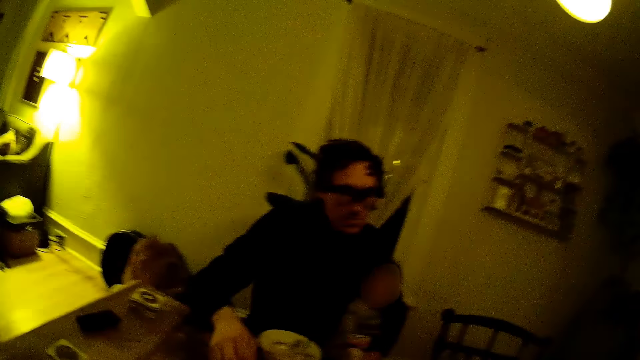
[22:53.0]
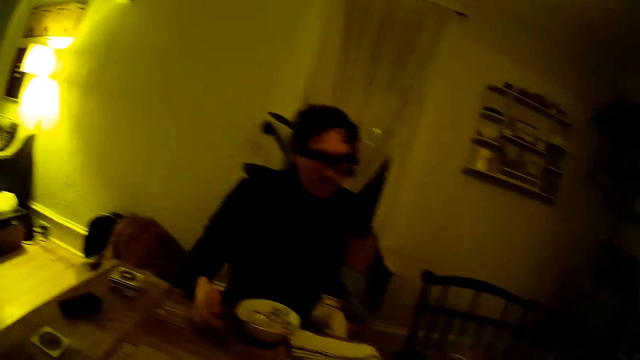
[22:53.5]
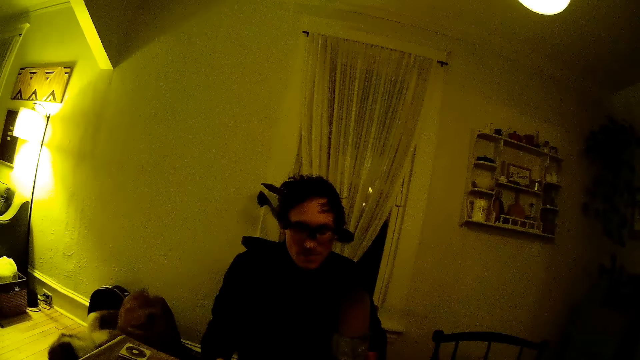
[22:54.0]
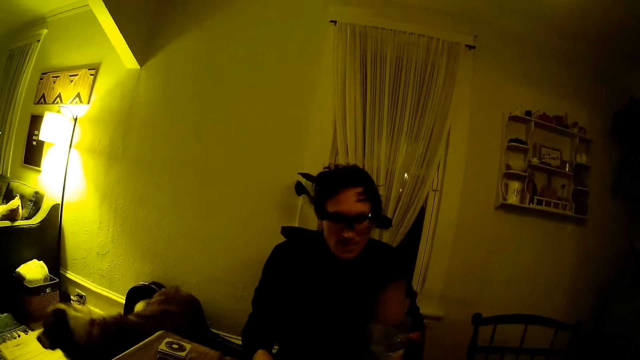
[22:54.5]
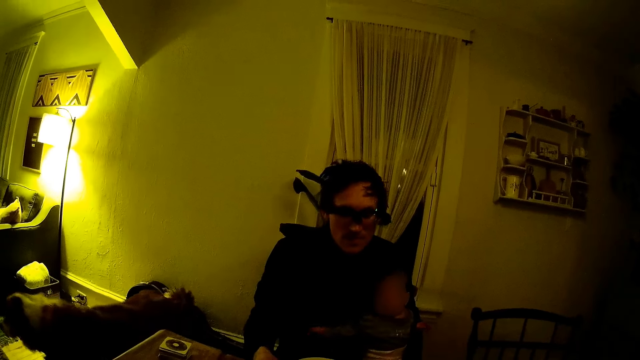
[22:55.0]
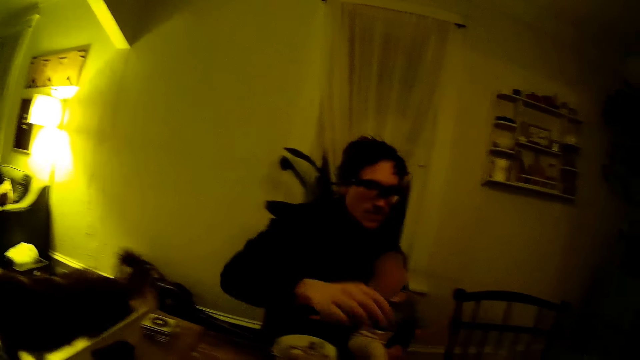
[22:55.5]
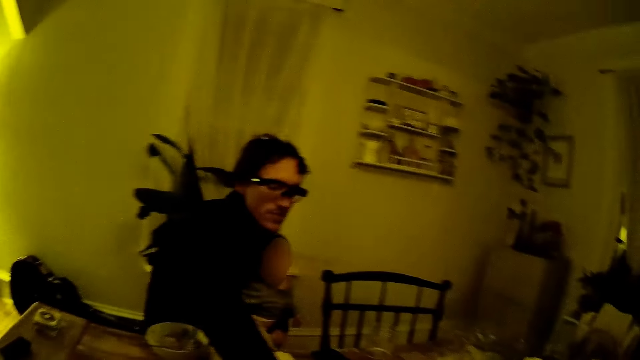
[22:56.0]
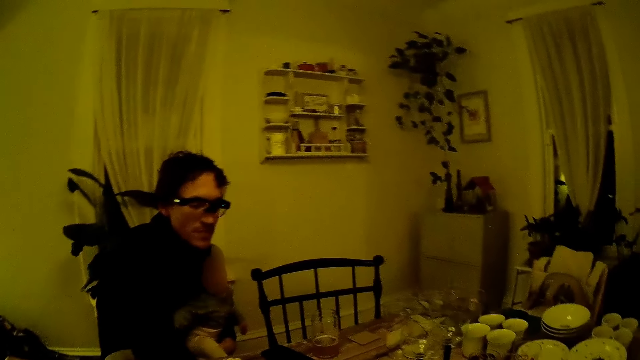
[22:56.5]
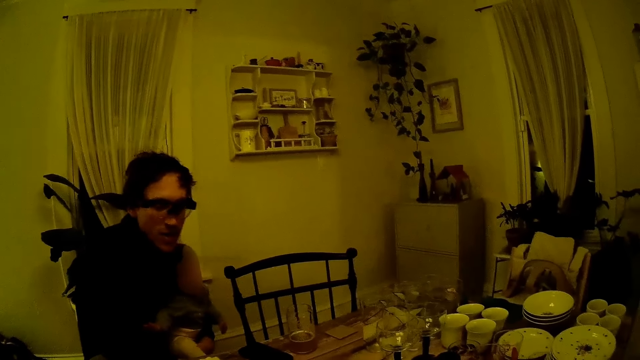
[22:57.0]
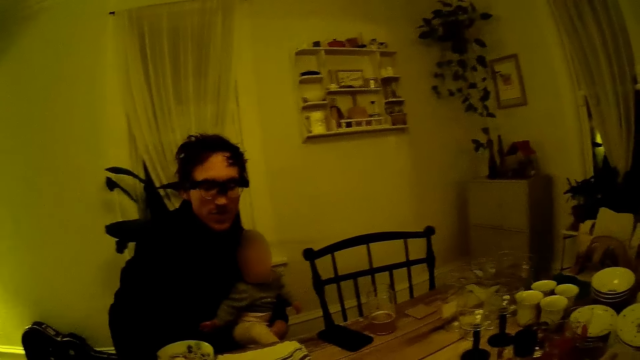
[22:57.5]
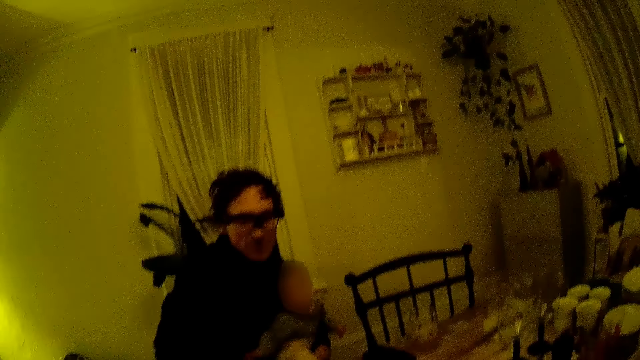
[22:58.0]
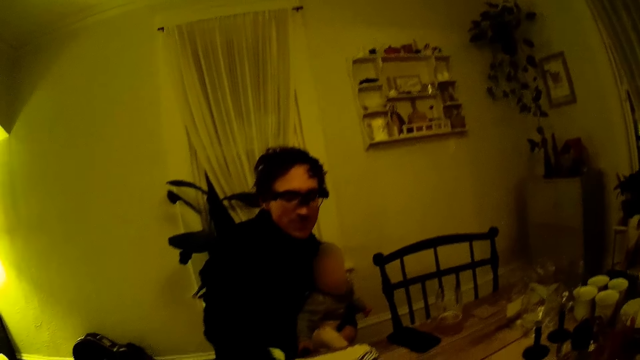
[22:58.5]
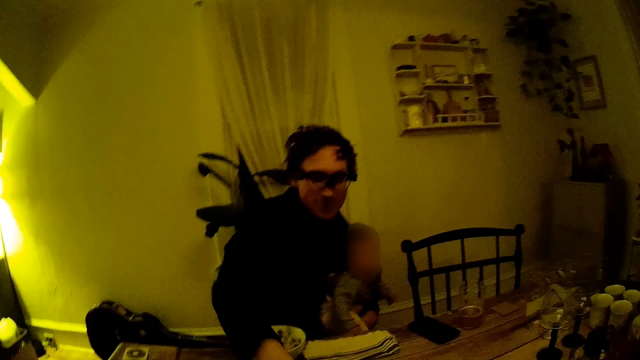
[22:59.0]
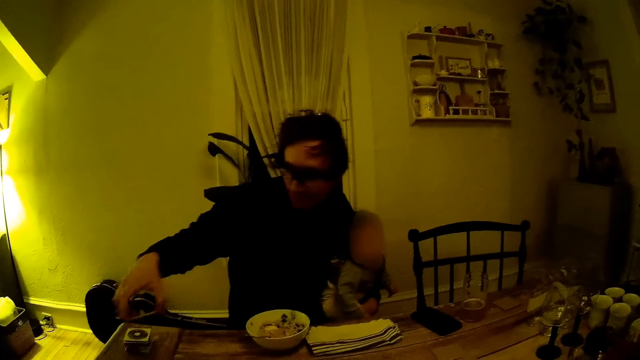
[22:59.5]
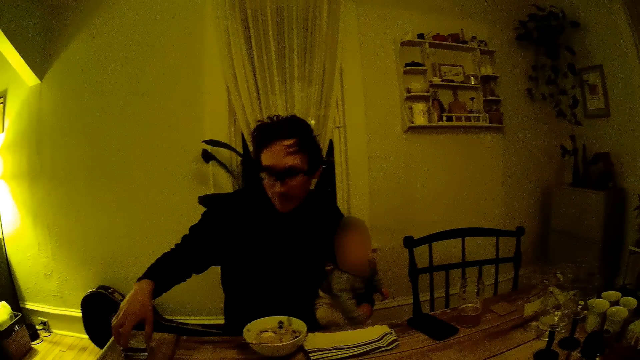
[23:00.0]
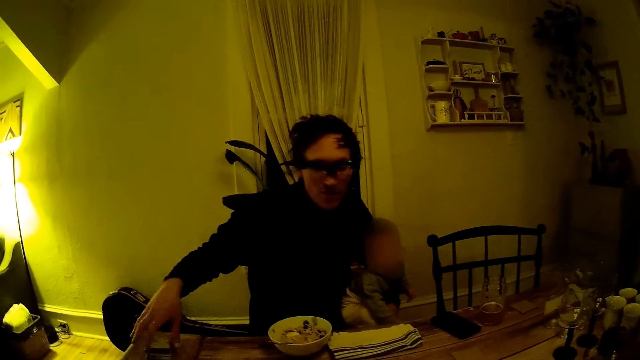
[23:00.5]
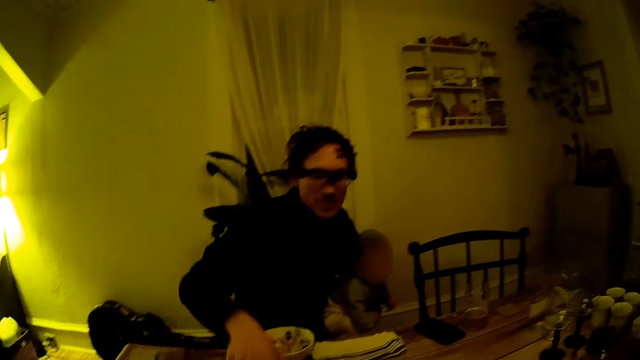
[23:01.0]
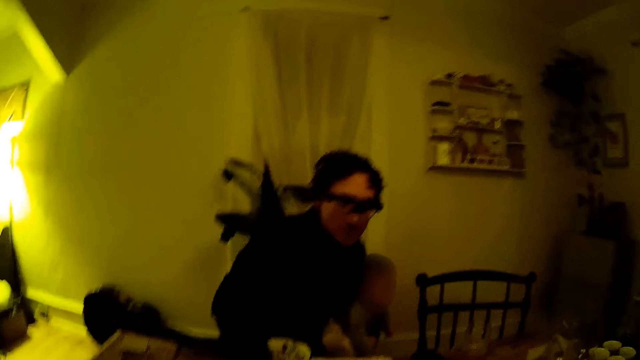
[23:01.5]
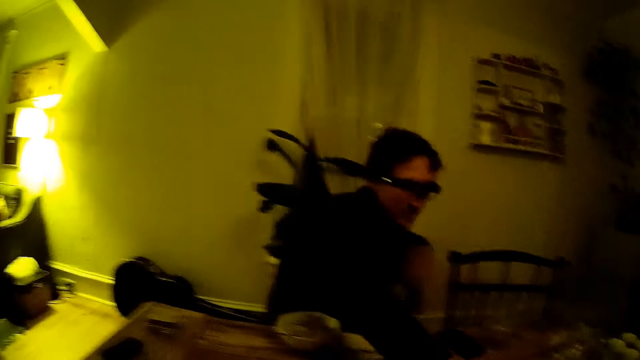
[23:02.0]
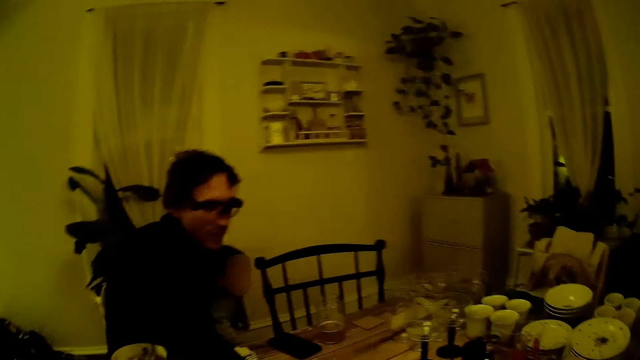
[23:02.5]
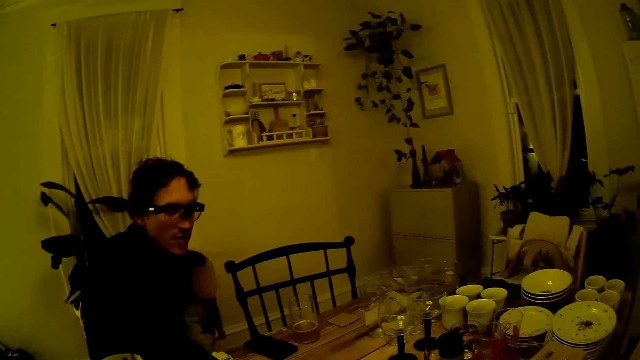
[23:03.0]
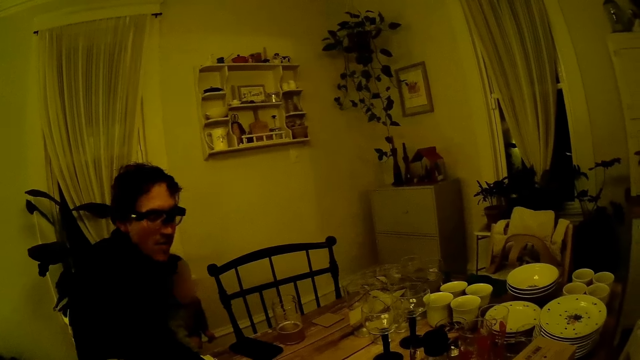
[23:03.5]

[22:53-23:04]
A person moves hands around.

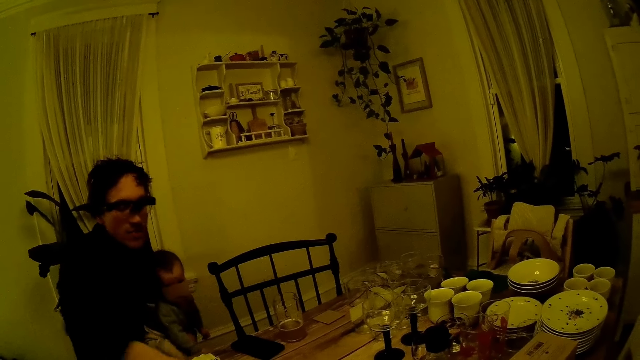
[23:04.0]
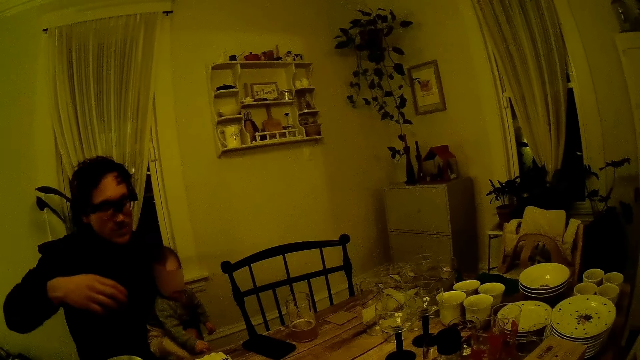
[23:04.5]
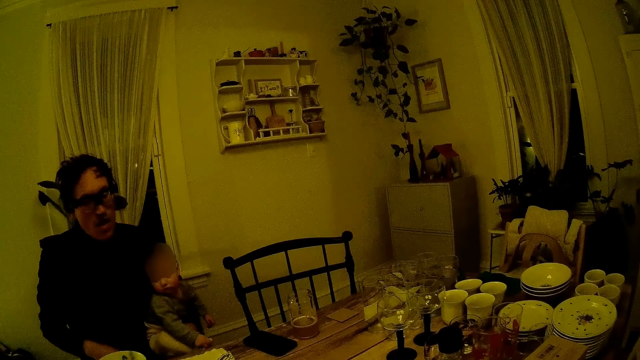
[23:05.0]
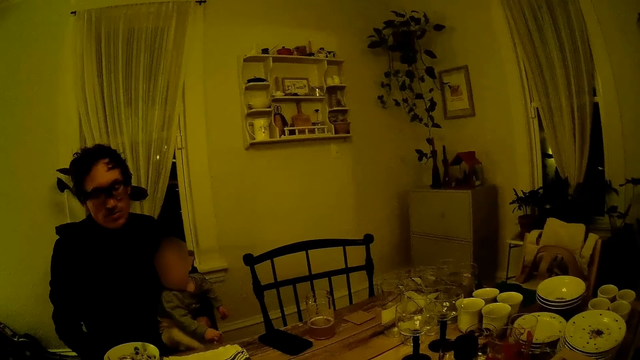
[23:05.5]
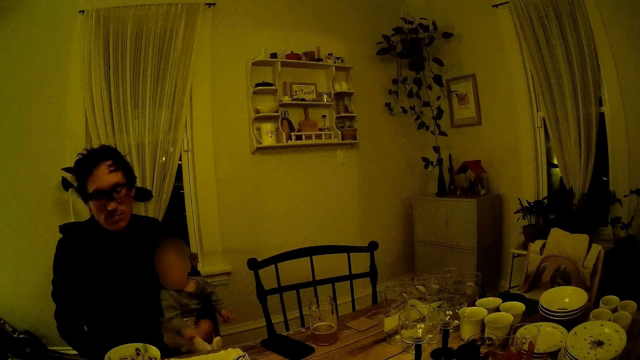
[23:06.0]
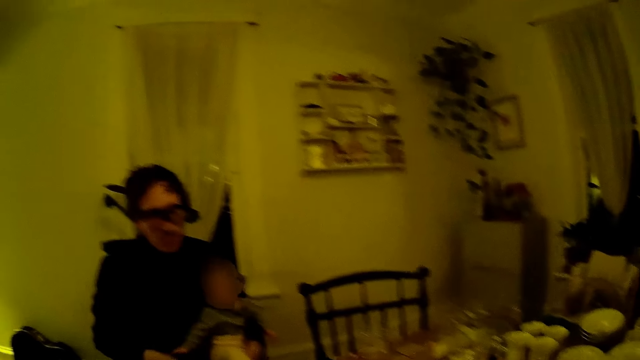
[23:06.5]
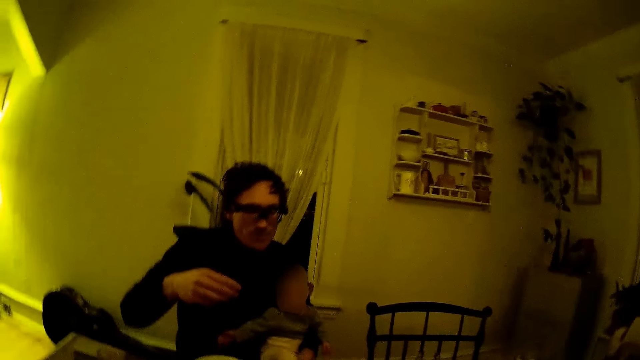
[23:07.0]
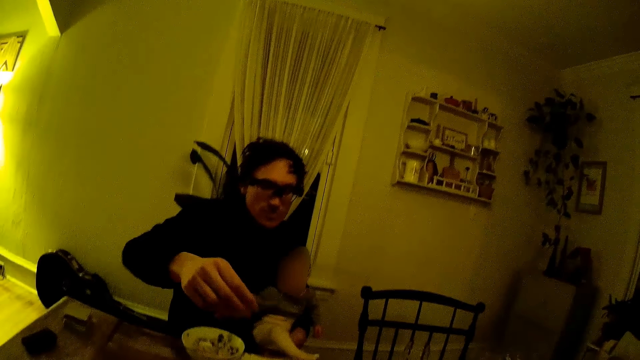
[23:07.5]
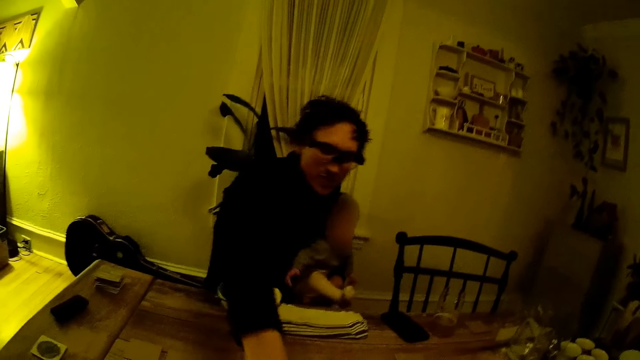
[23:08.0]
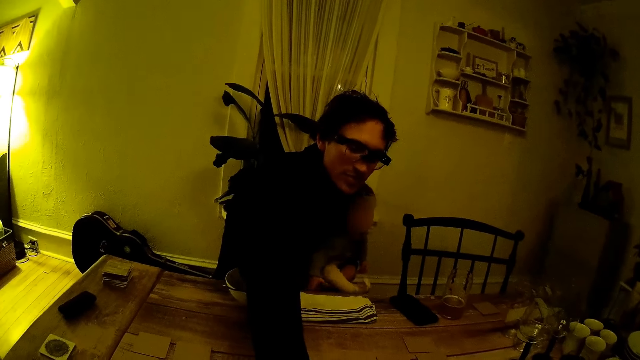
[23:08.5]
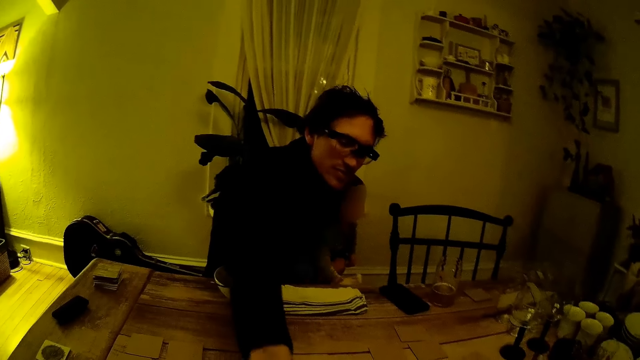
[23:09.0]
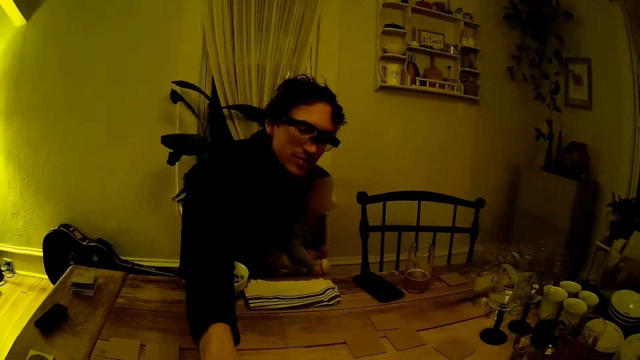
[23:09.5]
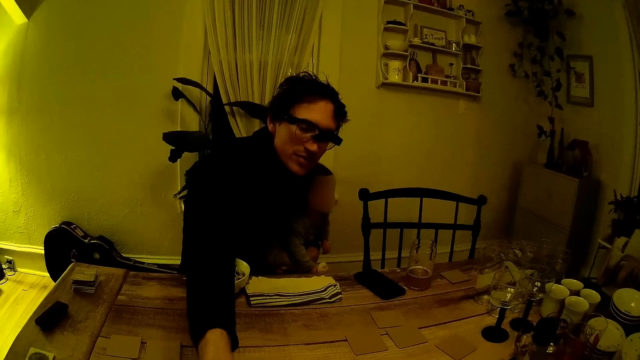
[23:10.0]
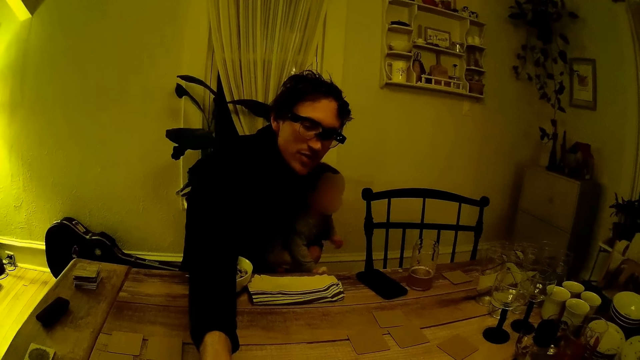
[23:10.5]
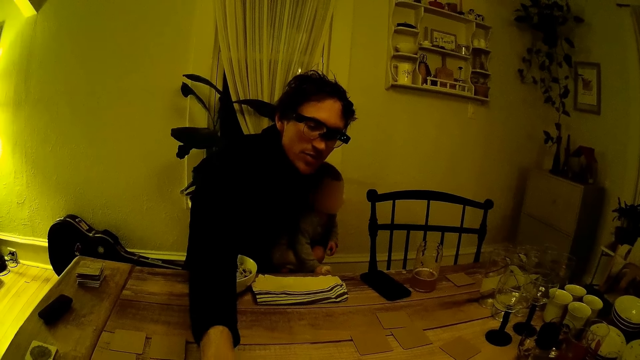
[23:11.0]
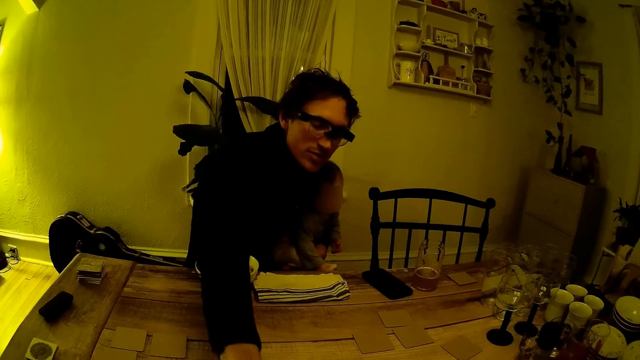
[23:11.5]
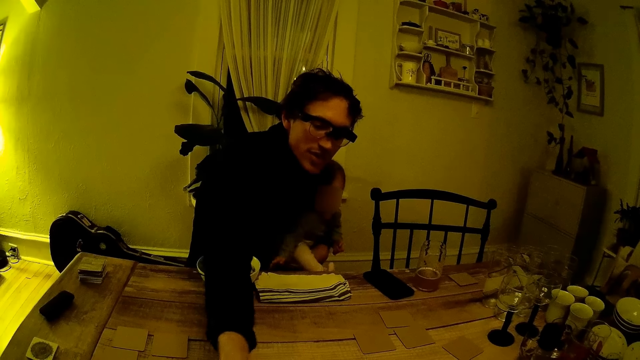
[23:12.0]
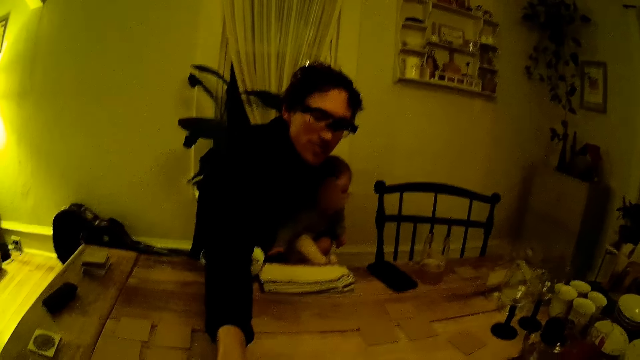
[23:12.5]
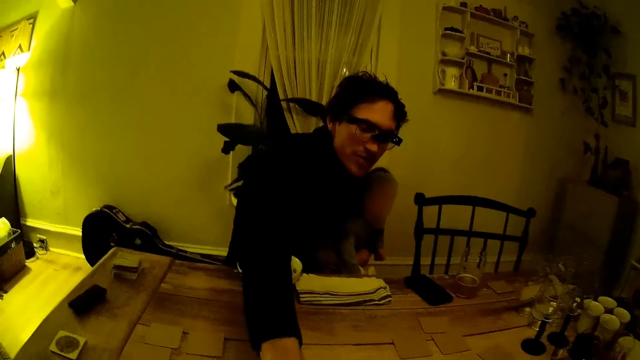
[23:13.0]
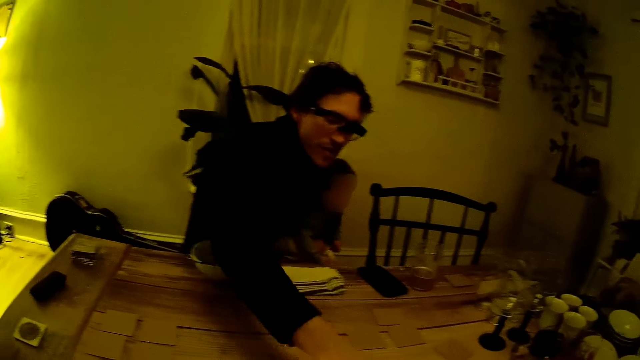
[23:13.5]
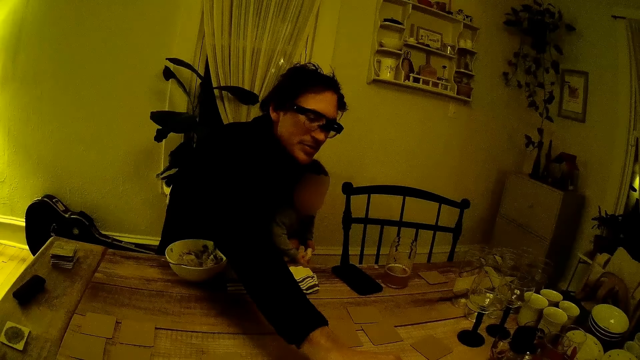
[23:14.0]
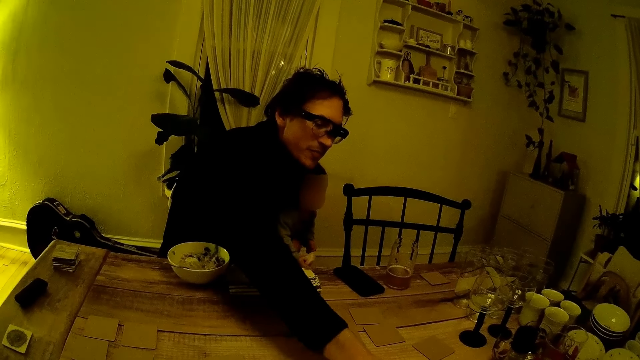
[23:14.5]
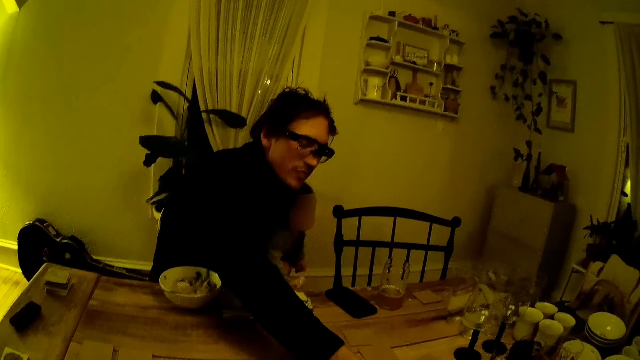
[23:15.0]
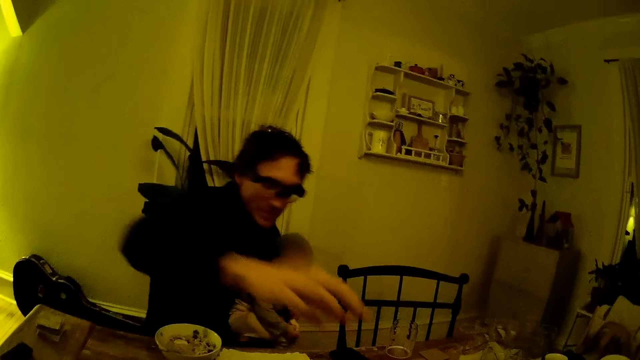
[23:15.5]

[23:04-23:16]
The camera wearer looks at a man. The man moves hands around. The man drops a card from the table.
